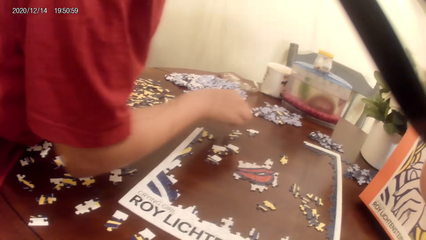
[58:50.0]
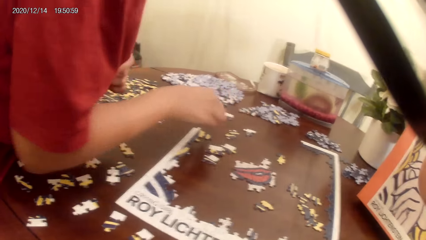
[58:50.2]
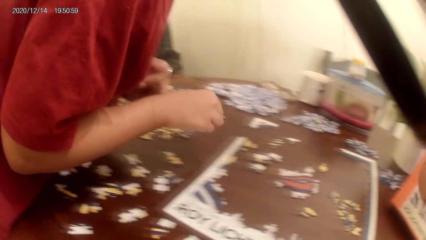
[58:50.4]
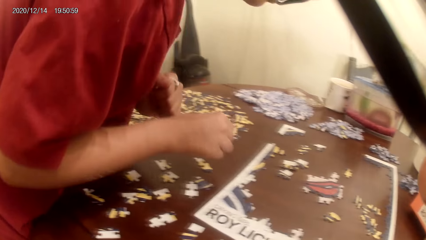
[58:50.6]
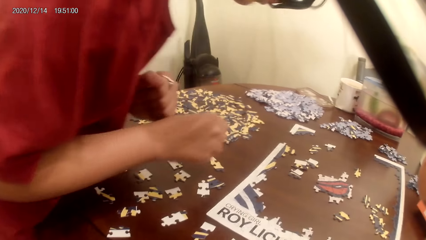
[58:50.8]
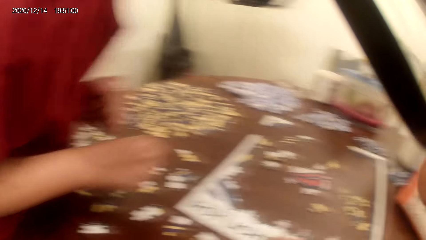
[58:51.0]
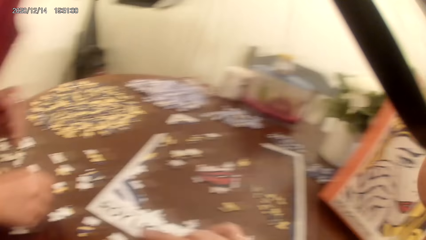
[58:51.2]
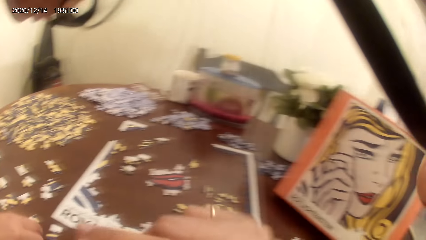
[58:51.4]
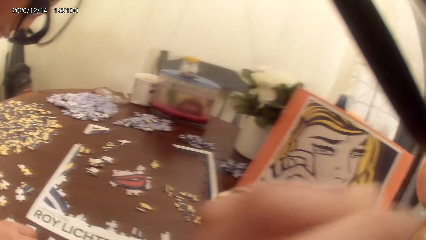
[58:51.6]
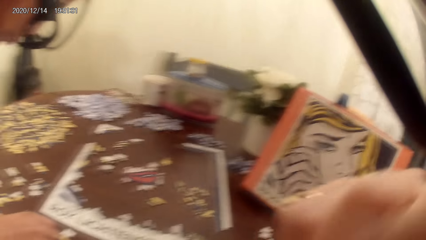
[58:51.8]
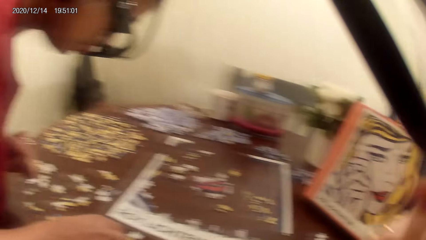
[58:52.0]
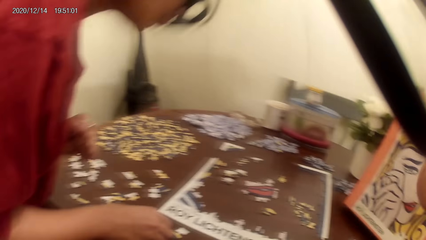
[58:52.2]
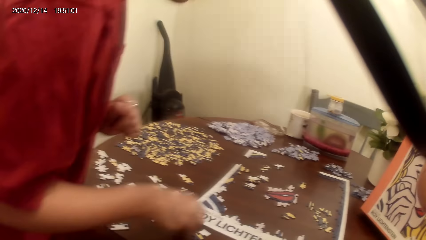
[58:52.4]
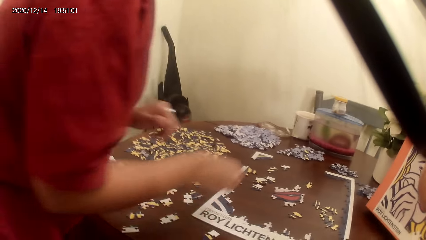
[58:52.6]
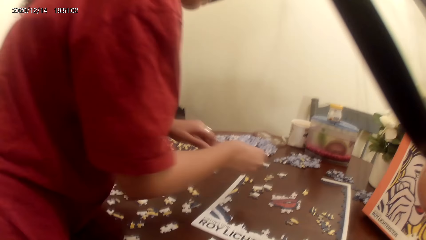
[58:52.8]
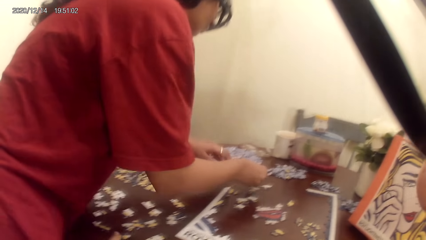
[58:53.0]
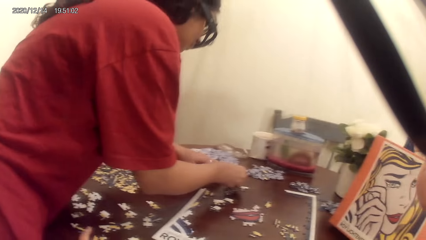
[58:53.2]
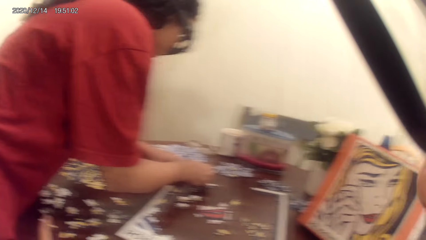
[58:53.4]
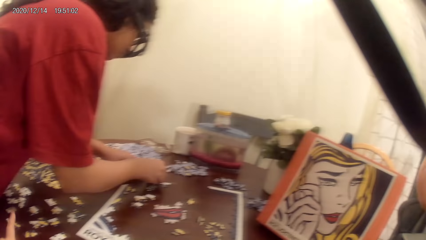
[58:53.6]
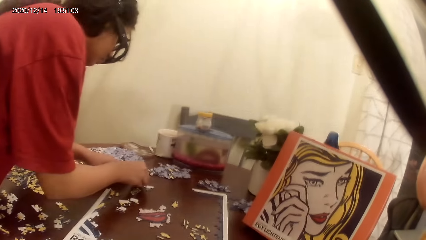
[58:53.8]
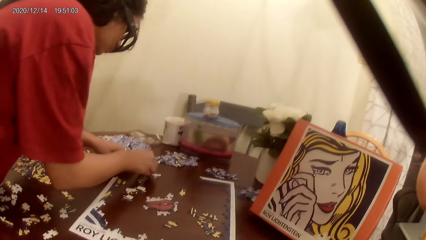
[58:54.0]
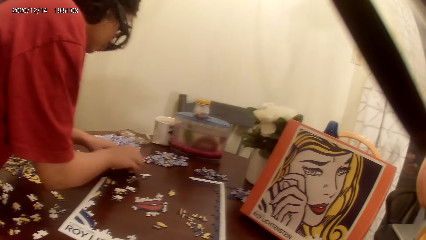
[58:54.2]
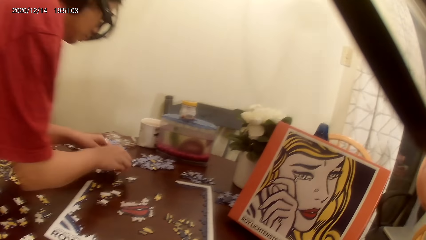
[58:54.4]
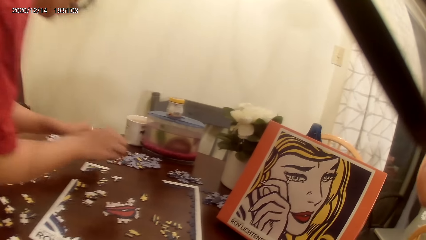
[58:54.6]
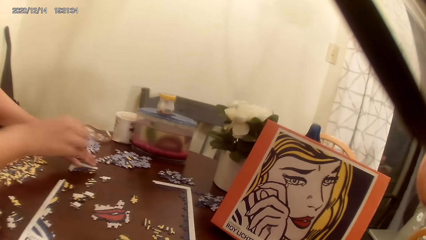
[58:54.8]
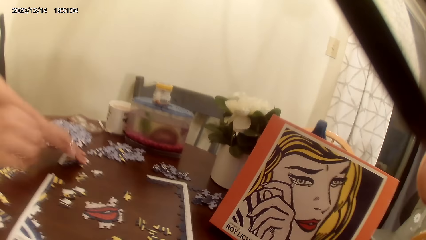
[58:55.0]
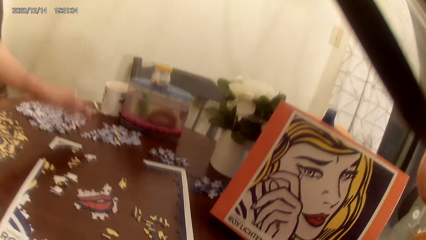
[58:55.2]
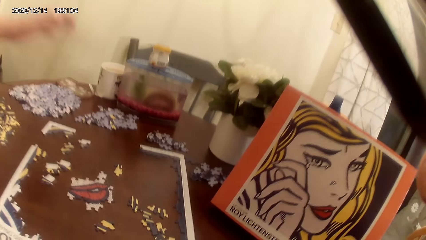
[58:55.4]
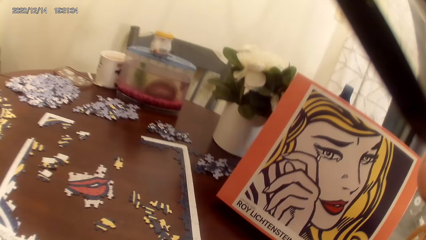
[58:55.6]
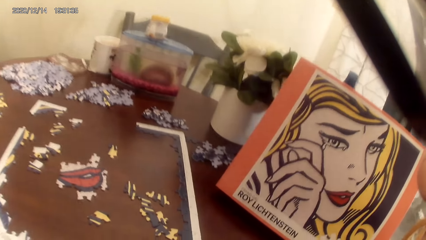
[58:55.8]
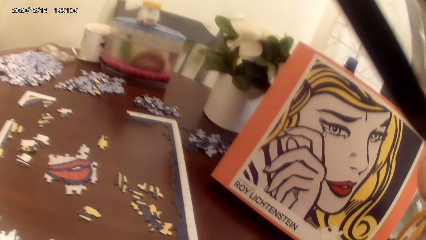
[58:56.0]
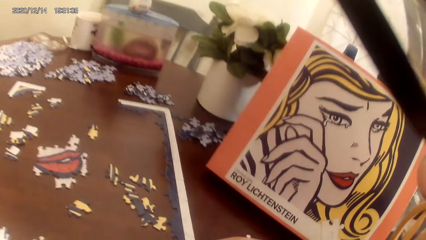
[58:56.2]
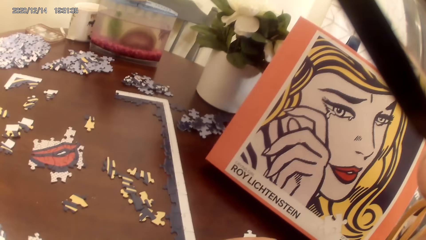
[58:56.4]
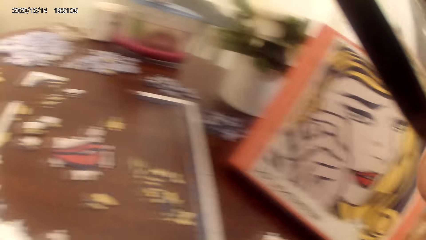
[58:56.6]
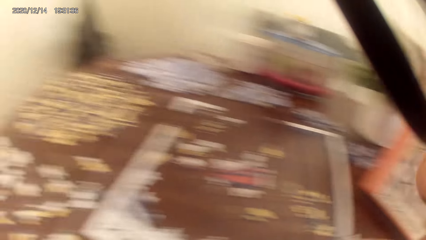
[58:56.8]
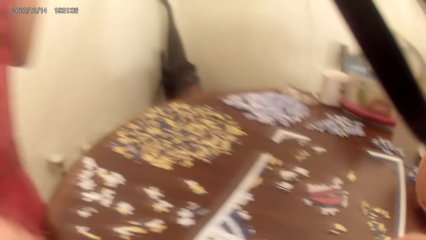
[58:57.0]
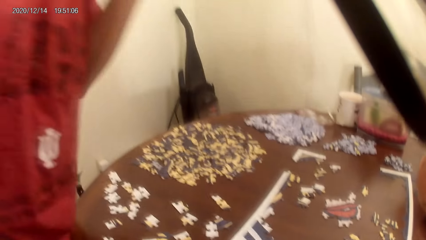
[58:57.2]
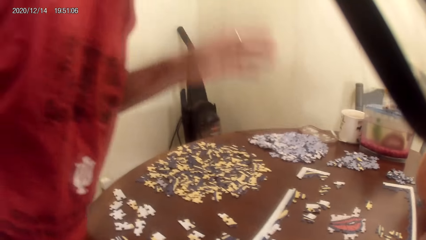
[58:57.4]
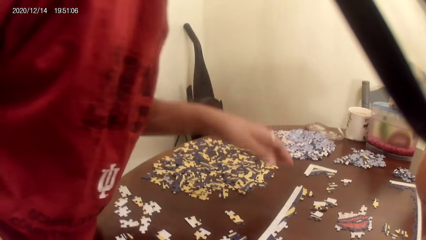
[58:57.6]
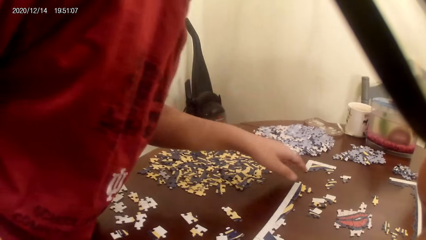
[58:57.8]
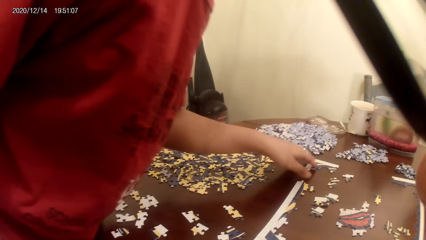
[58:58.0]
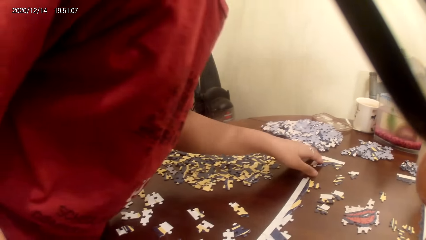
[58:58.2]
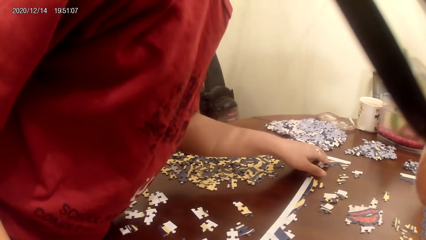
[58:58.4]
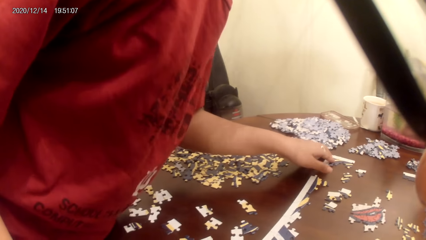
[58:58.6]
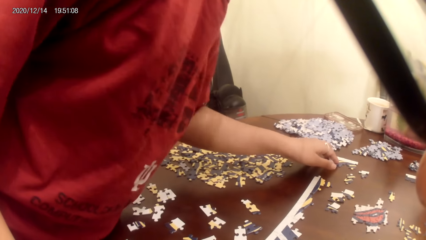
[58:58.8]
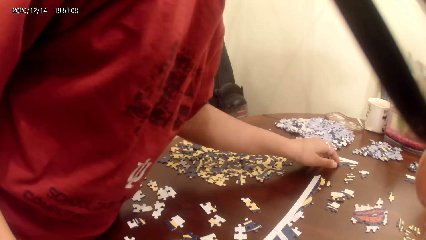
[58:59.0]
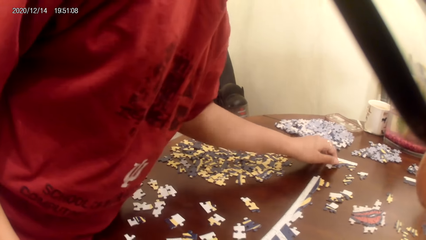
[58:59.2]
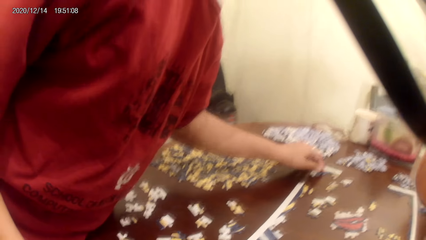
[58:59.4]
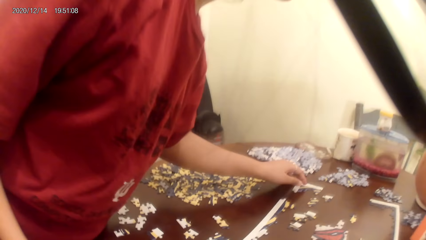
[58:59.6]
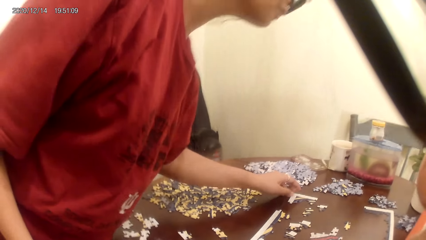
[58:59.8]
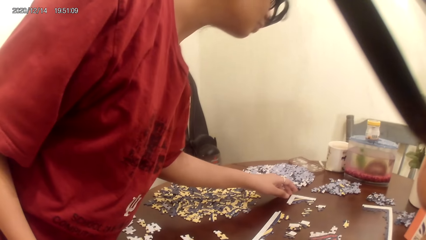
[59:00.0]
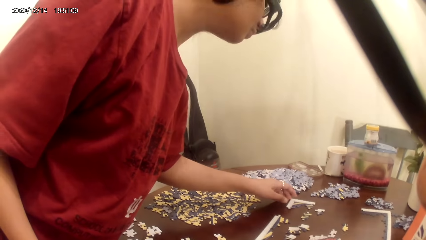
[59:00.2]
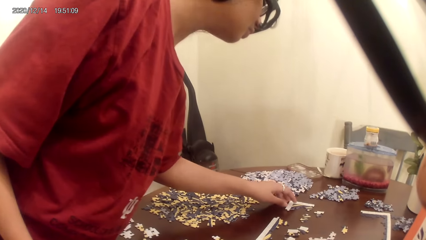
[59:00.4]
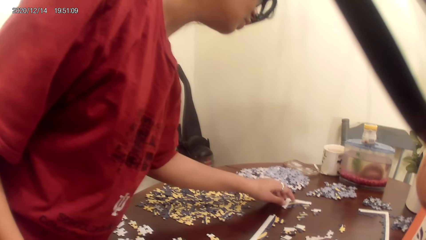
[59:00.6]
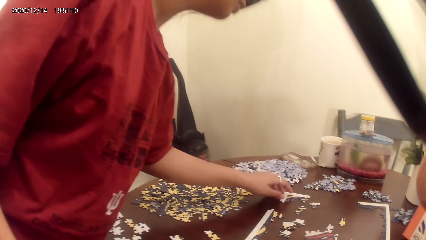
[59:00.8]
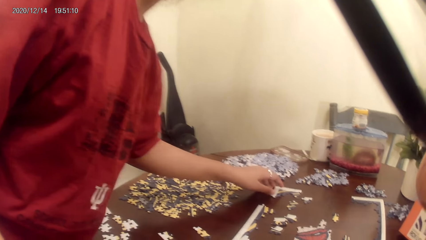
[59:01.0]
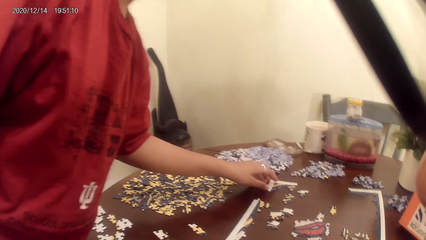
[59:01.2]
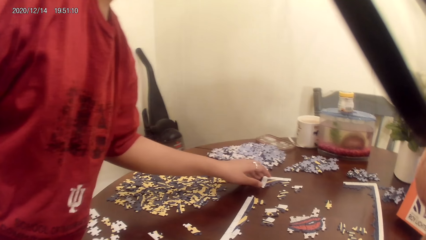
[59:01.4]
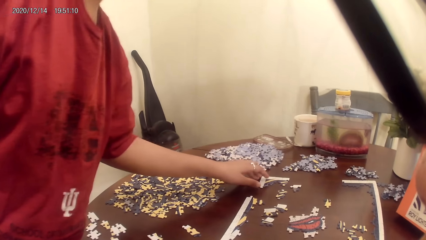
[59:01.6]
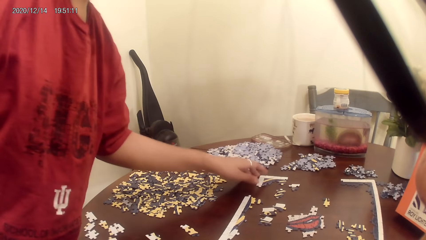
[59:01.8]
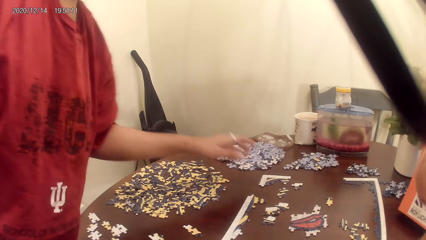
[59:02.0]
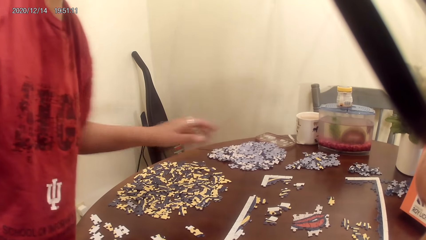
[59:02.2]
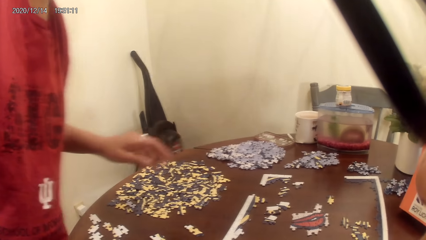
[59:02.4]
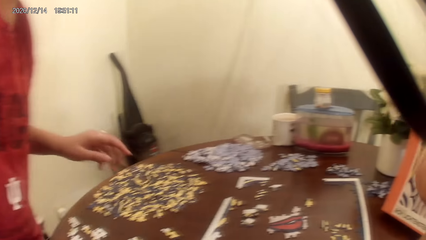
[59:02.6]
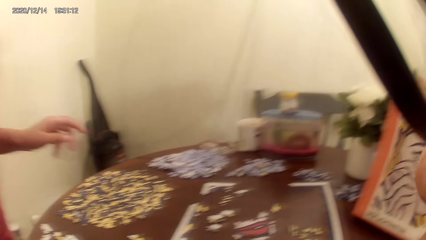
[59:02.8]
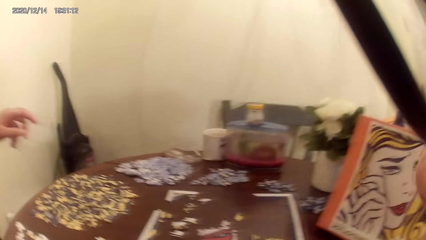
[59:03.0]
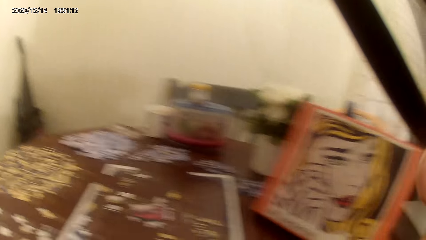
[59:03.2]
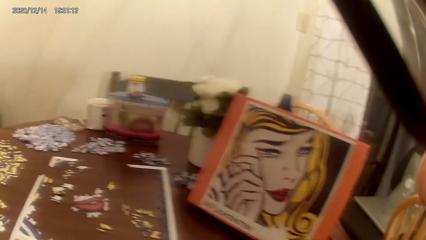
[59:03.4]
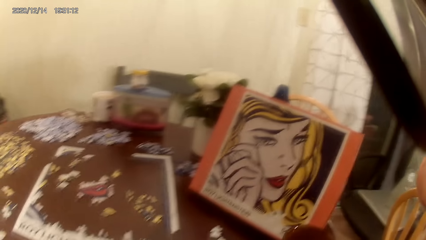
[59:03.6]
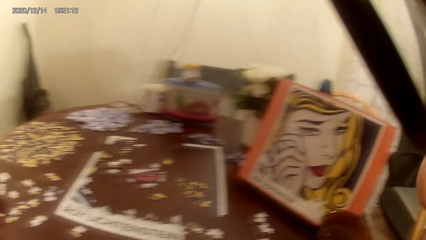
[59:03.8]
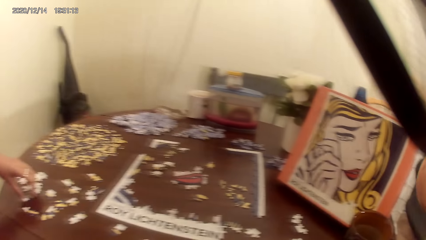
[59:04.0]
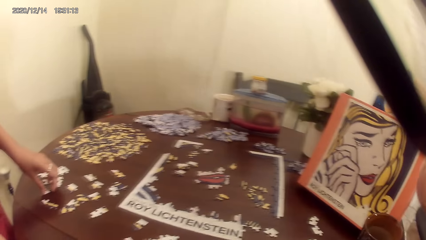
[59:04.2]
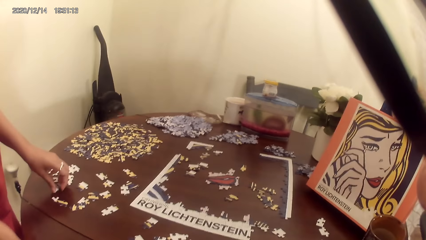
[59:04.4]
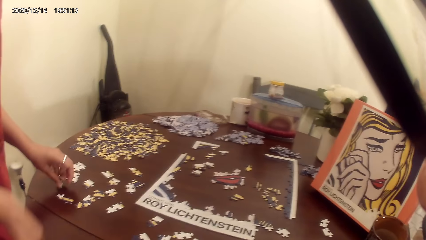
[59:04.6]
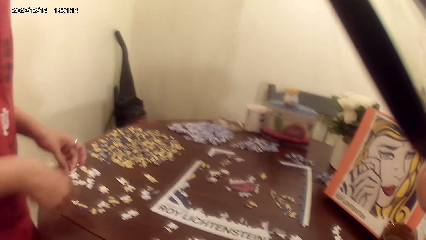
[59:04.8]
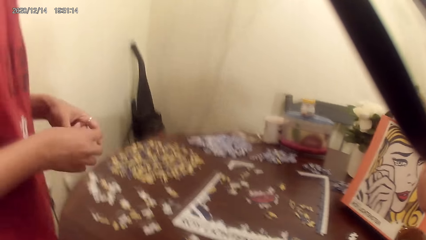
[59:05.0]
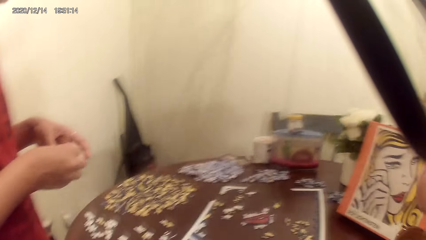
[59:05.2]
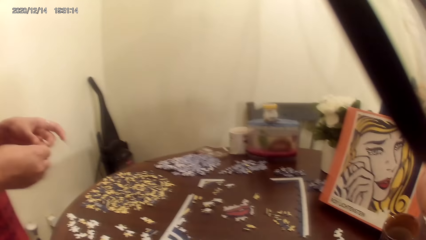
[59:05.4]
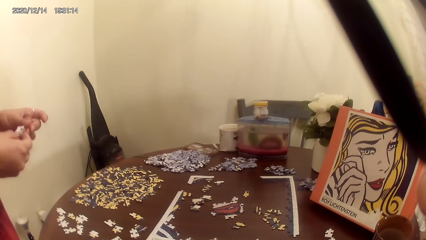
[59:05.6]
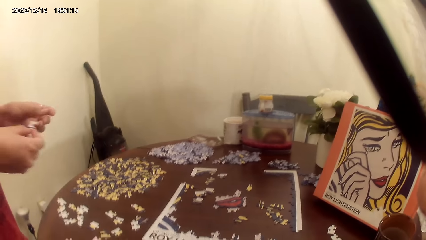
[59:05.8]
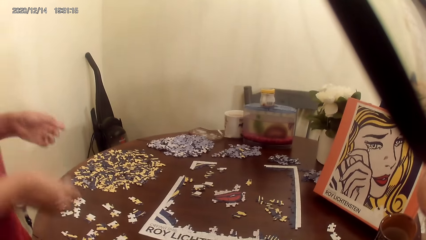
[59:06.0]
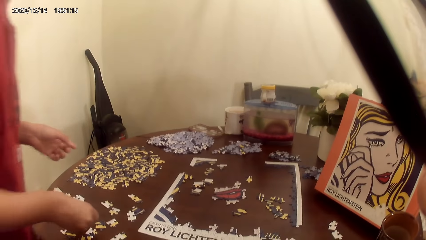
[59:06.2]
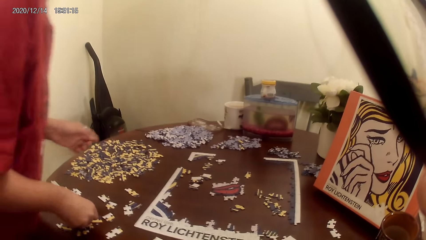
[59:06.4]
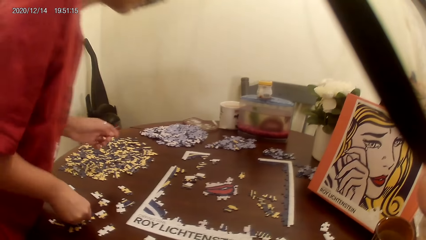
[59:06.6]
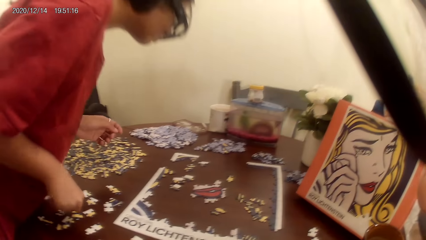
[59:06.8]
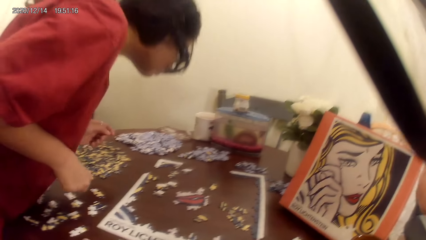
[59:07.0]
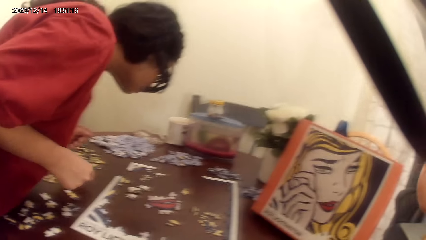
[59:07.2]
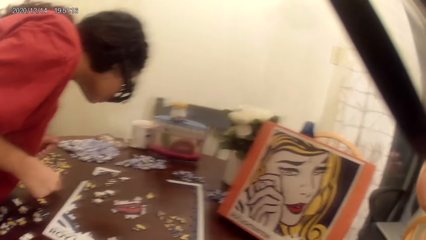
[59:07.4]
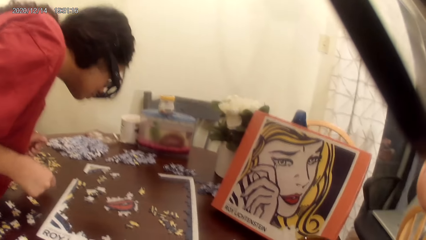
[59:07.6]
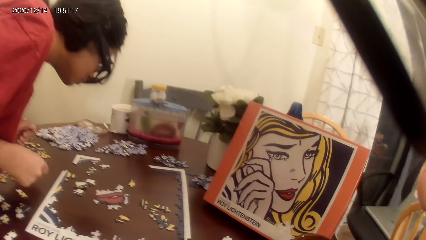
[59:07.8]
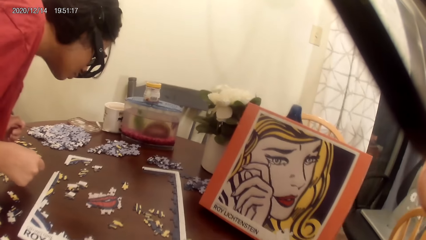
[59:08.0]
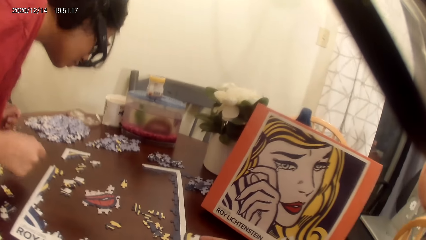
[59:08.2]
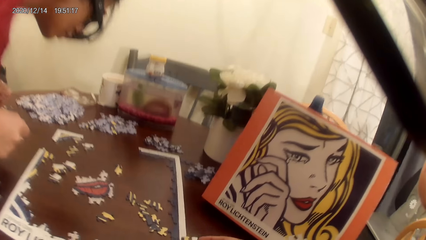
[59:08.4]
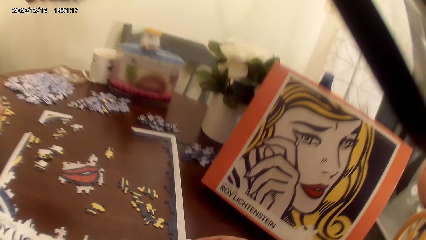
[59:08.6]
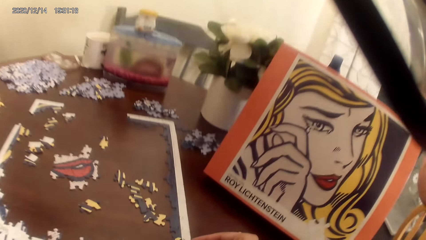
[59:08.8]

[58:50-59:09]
The camera wearer touches the camera. A person arranges the puzzle. The person plays the jigsaw puzzle. The camera wearer looks around. The person picks the puzzle.
